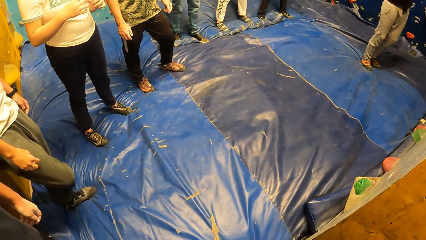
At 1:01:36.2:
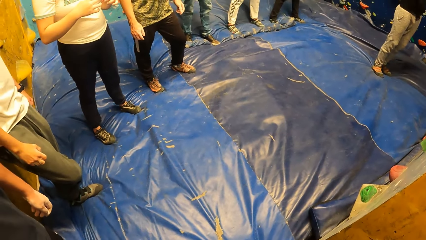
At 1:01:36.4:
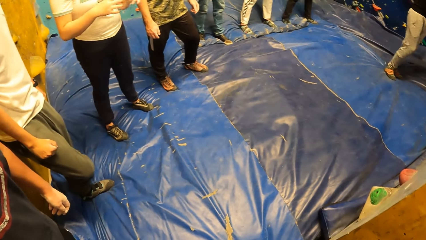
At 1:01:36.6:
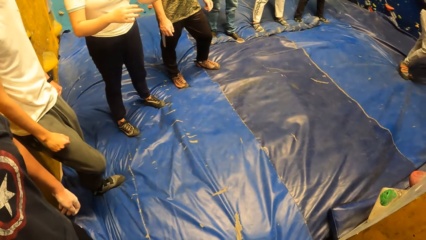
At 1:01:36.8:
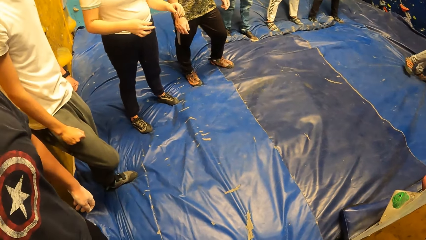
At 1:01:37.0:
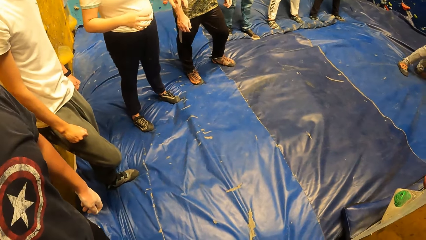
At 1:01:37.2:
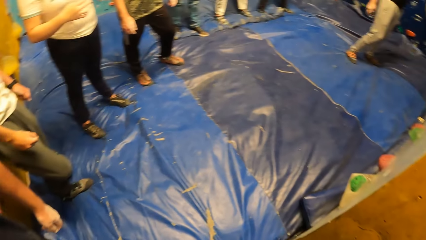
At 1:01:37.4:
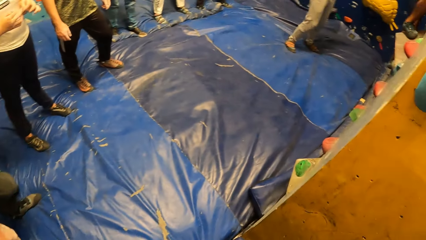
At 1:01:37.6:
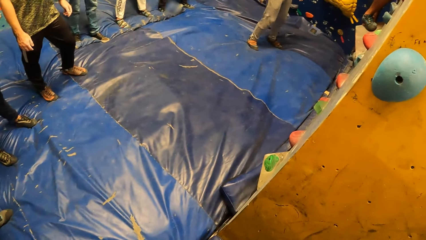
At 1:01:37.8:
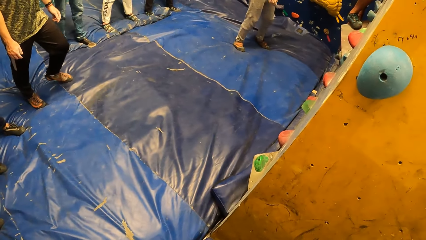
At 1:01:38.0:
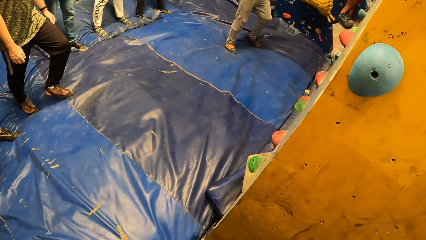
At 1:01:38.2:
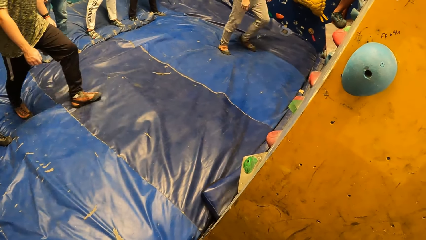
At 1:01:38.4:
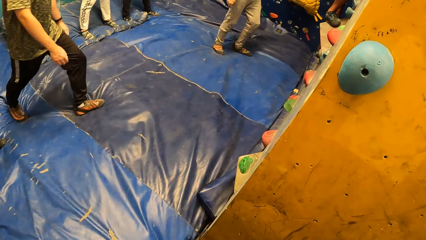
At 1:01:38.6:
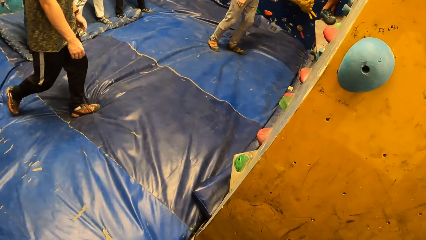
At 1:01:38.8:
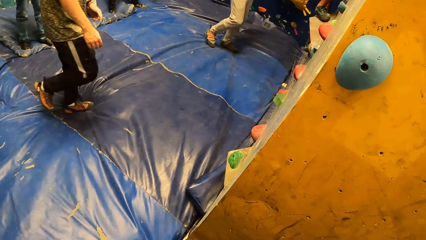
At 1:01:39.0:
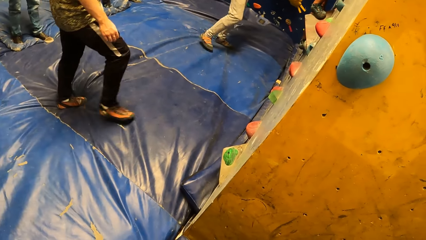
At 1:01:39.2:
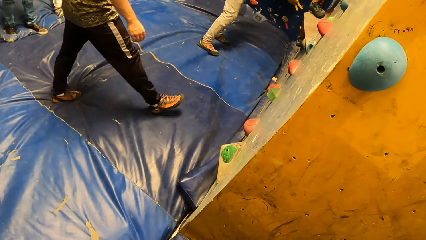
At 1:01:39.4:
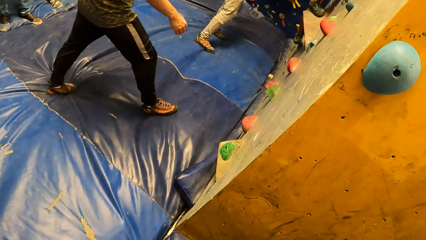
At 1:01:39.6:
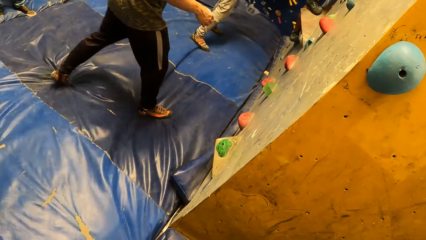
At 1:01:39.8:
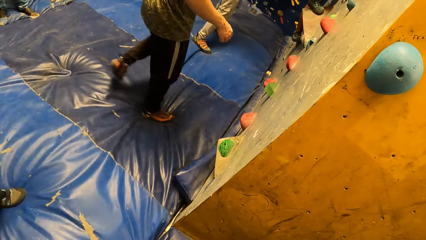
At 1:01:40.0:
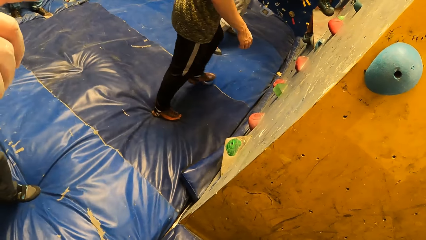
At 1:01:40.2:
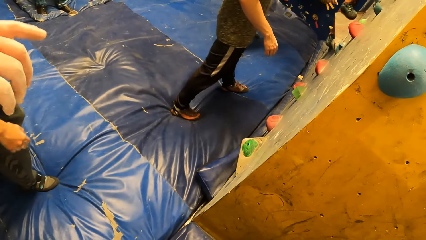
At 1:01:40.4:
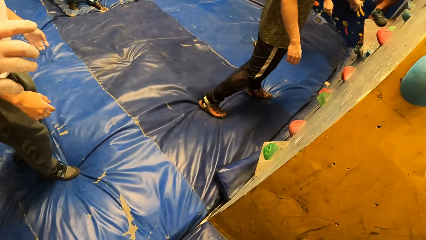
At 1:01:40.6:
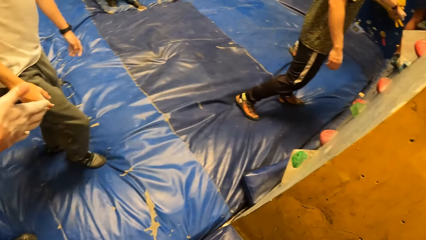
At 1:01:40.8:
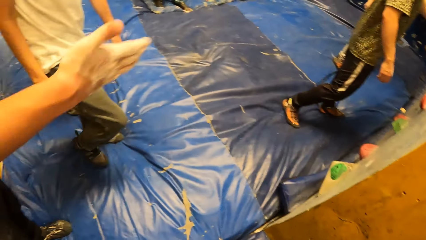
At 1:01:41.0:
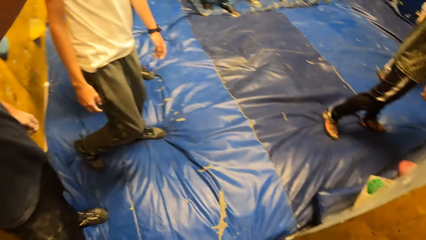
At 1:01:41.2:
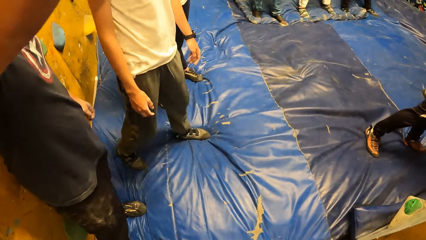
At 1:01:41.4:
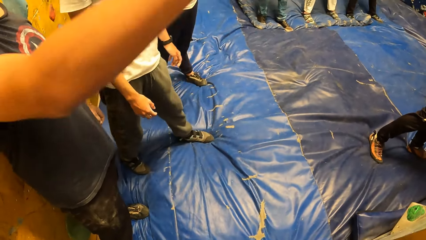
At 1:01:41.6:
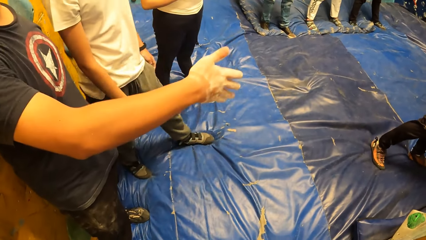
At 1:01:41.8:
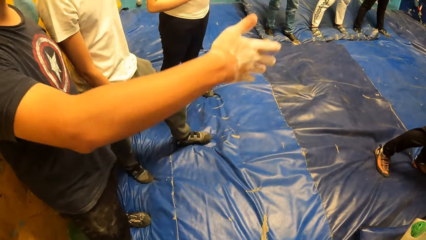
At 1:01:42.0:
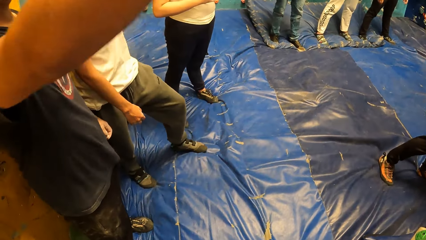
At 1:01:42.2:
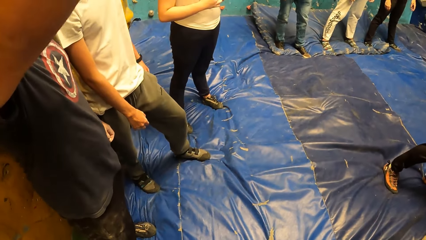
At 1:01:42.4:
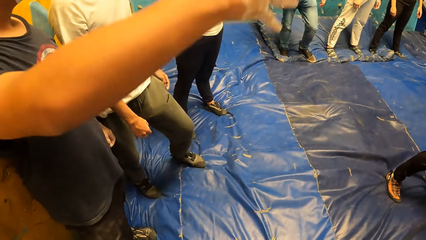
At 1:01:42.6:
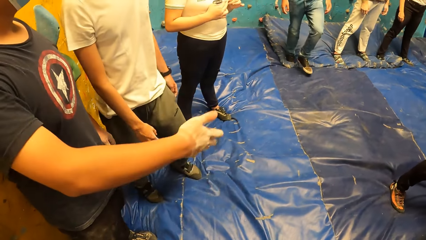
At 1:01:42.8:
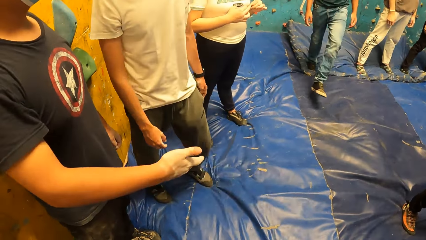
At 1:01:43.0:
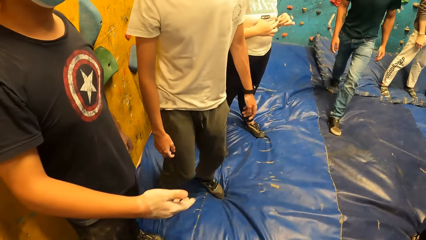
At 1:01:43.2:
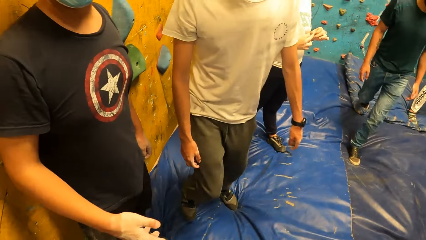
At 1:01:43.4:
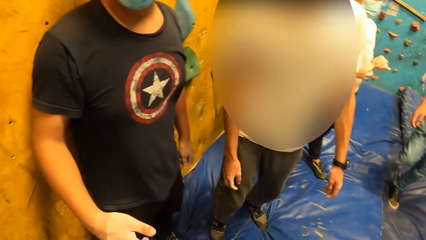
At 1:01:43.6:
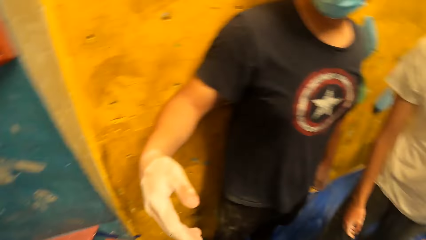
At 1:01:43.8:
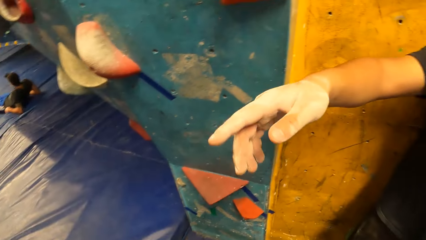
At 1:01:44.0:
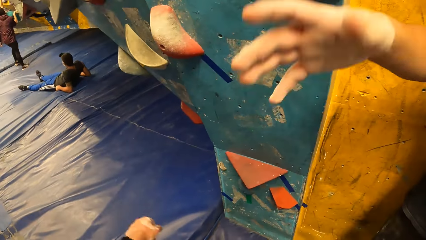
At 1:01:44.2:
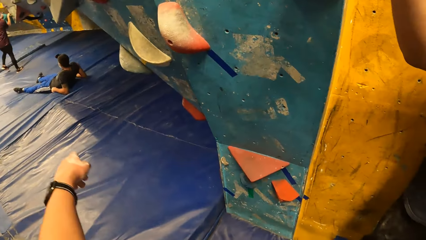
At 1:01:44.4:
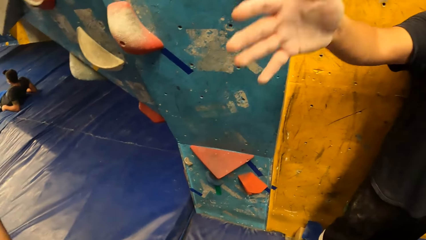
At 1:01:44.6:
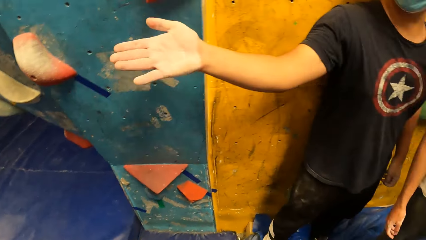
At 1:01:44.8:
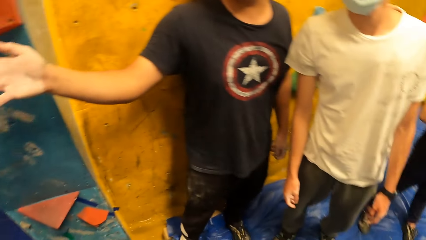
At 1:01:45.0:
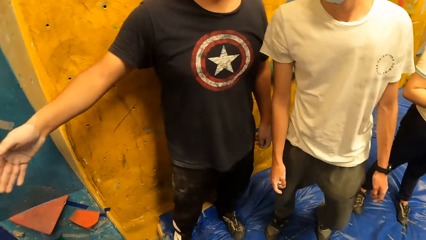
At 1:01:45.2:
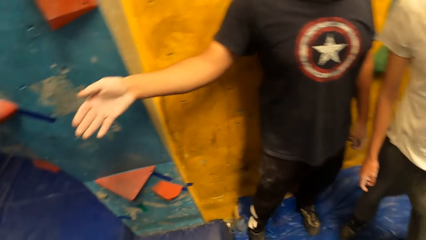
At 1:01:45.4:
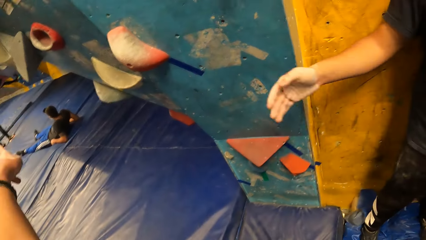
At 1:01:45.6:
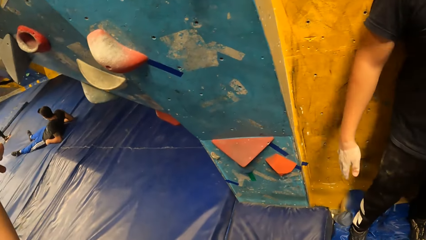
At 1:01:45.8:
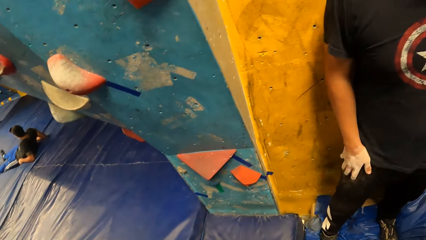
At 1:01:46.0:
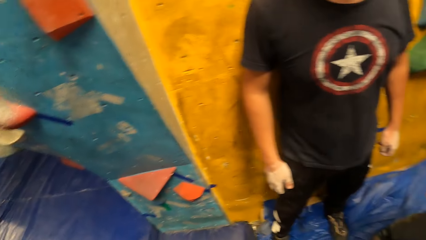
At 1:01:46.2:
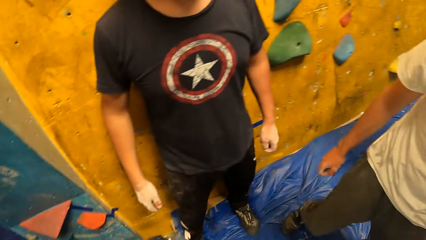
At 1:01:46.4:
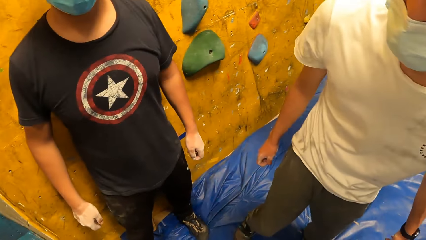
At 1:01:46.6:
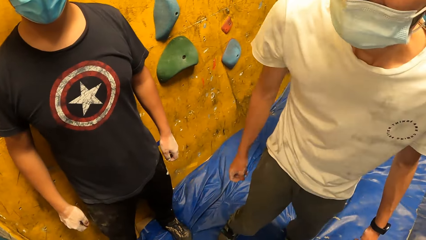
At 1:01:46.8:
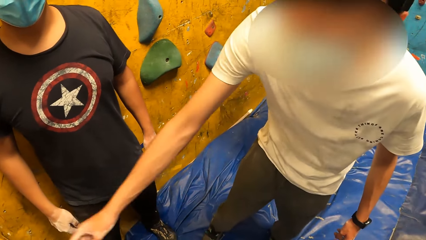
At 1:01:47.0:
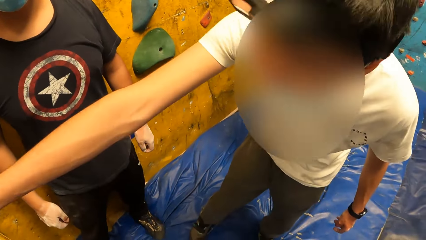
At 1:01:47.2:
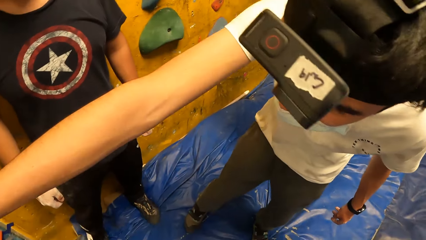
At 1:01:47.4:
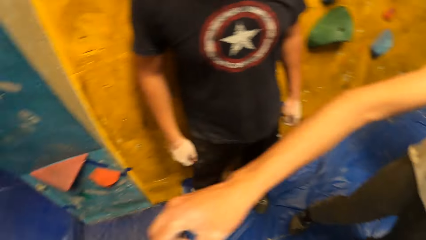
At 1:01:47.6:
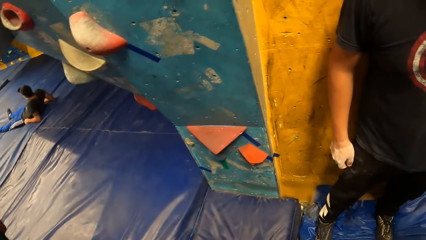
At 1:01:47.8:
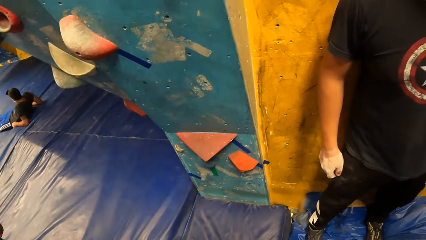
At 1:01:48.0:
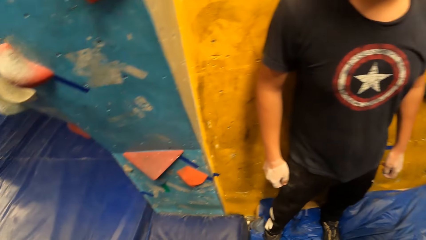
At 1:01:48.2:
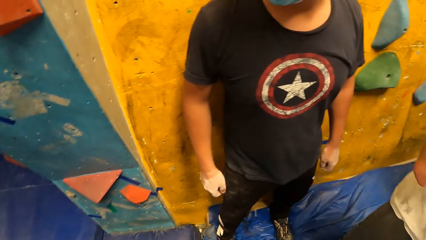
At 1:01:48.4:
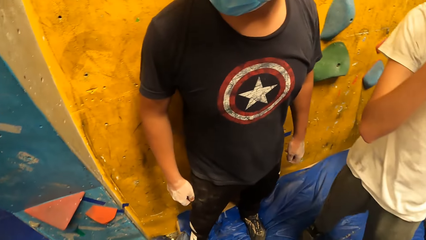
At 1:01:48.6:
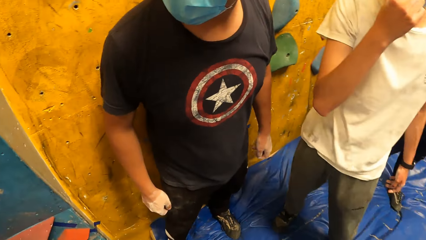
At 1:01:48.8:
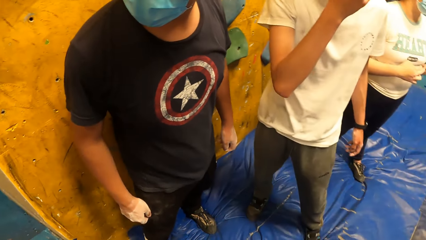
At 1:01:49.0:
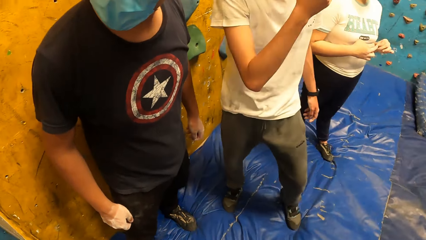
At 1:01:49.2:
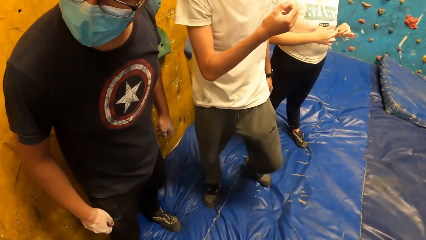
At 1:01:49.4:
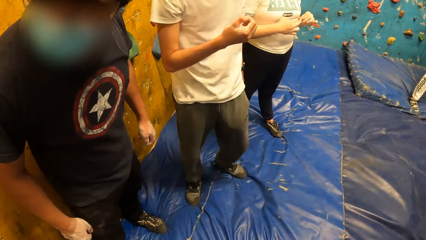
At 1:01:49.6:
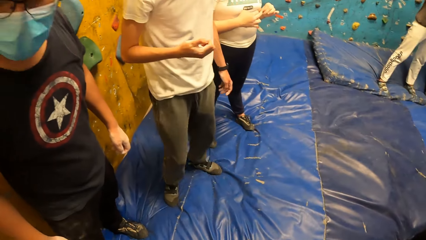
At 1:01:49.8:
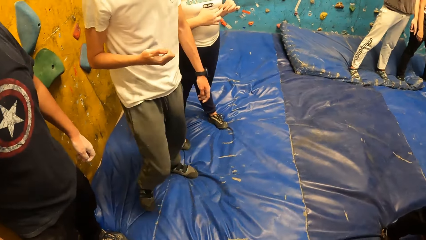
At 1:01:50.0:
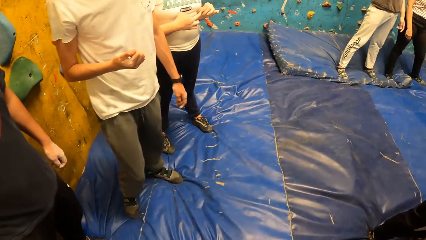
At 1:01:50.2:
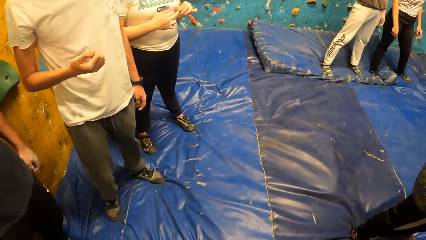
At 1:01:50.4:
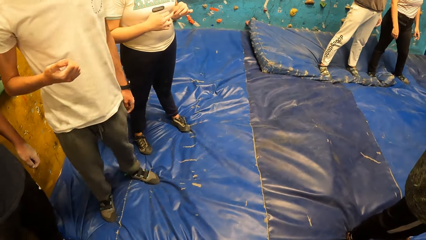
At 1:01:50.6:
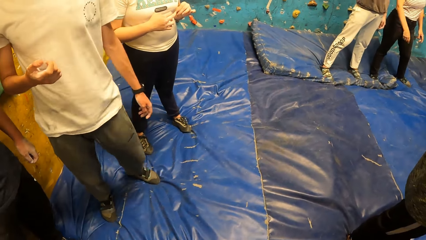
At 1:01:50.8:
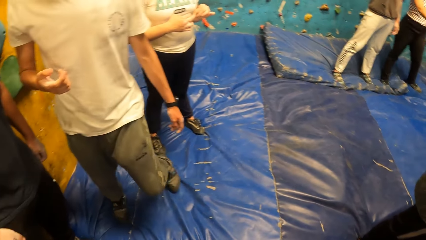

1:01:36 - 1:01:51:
The camera wearer looks around the room.
